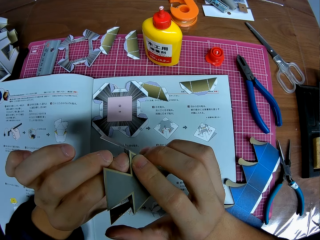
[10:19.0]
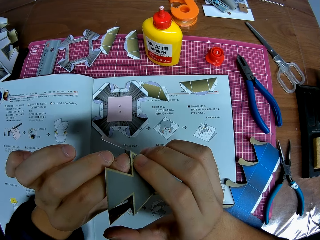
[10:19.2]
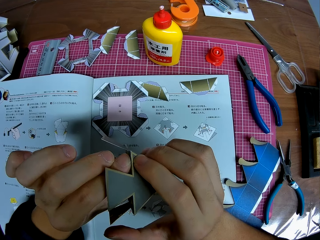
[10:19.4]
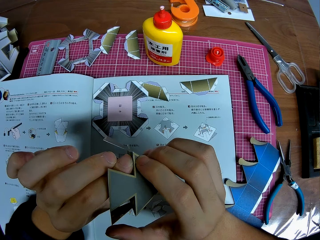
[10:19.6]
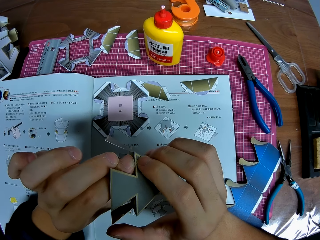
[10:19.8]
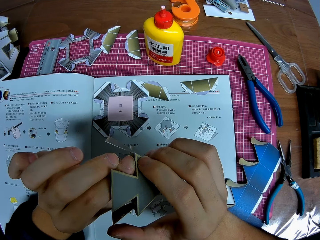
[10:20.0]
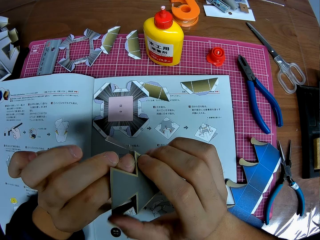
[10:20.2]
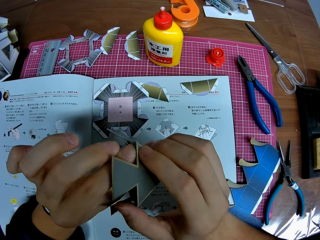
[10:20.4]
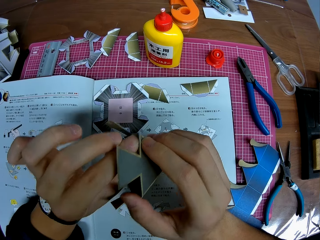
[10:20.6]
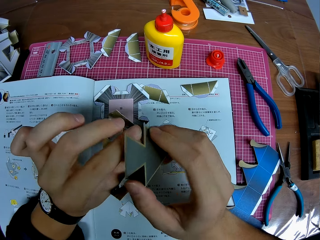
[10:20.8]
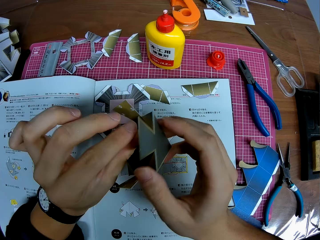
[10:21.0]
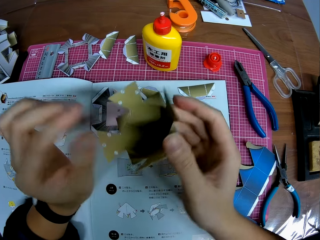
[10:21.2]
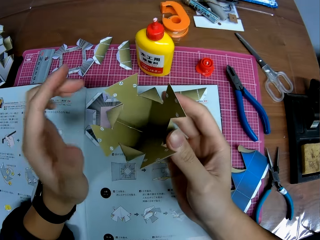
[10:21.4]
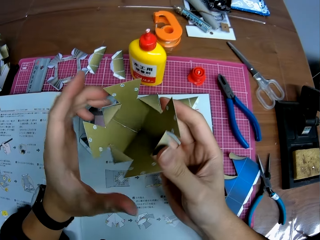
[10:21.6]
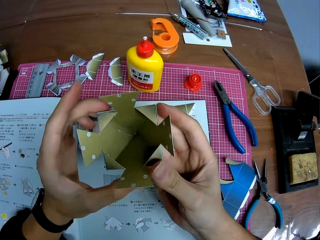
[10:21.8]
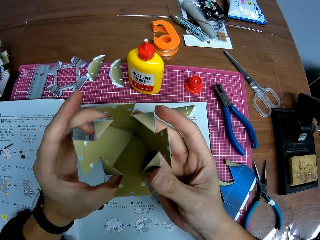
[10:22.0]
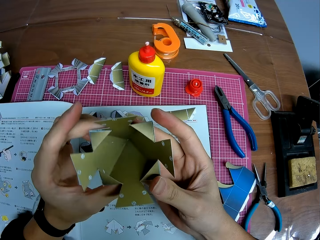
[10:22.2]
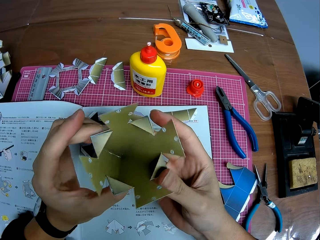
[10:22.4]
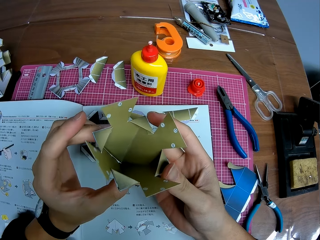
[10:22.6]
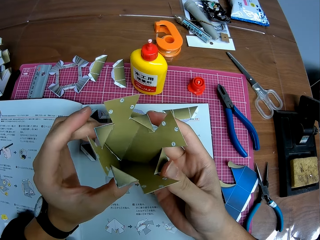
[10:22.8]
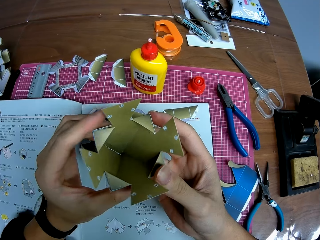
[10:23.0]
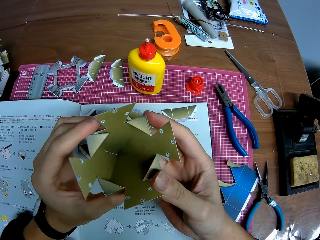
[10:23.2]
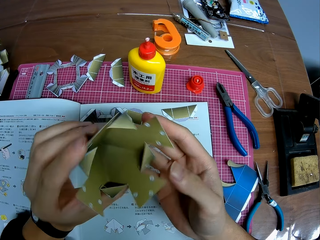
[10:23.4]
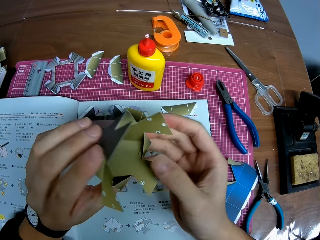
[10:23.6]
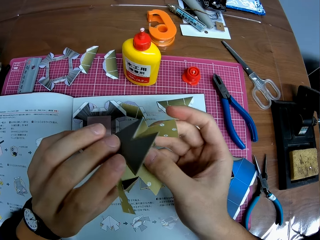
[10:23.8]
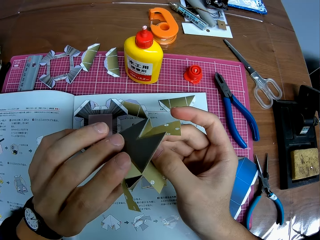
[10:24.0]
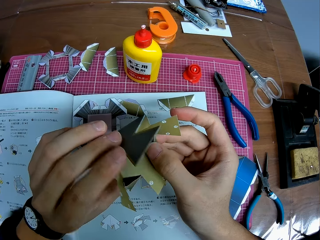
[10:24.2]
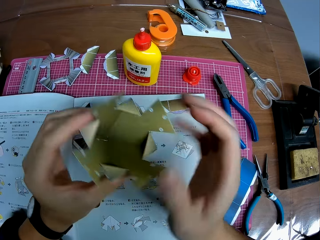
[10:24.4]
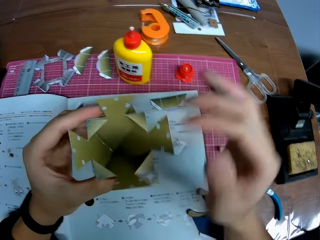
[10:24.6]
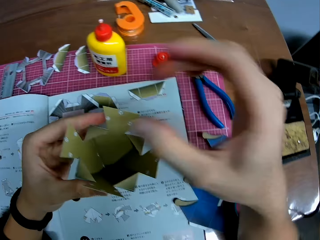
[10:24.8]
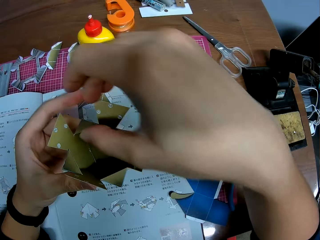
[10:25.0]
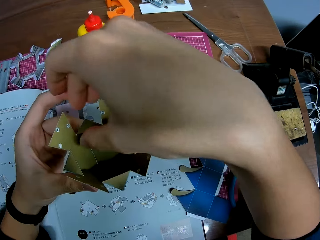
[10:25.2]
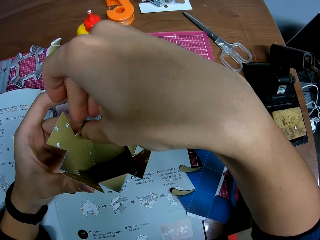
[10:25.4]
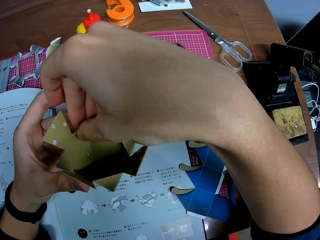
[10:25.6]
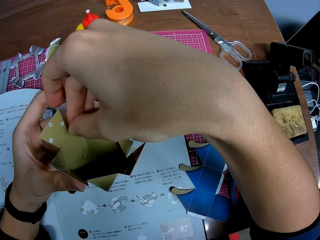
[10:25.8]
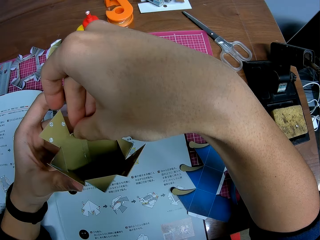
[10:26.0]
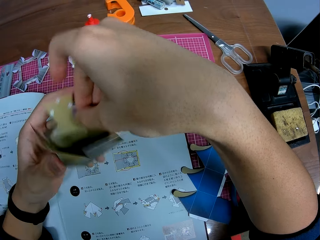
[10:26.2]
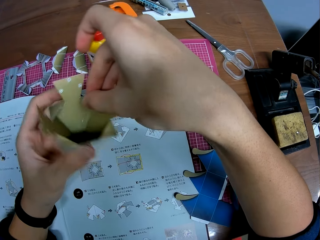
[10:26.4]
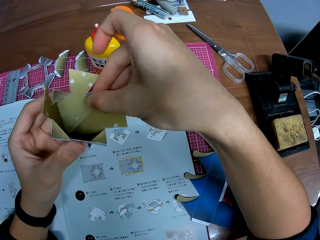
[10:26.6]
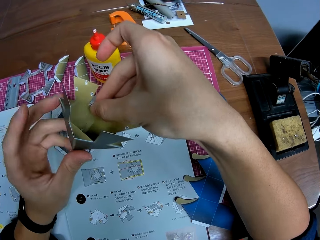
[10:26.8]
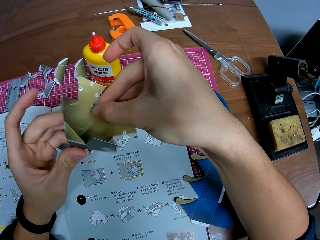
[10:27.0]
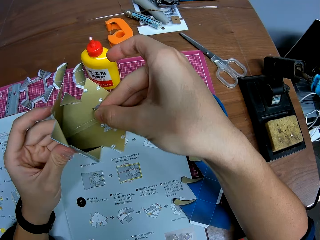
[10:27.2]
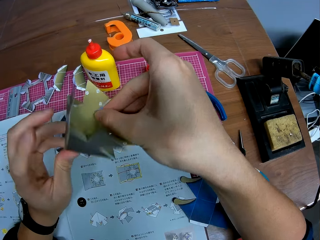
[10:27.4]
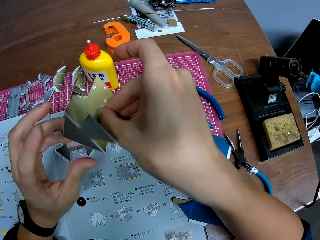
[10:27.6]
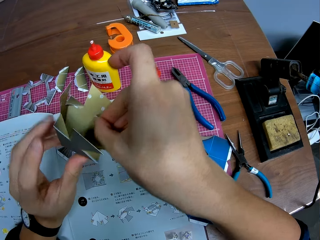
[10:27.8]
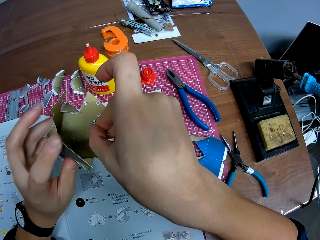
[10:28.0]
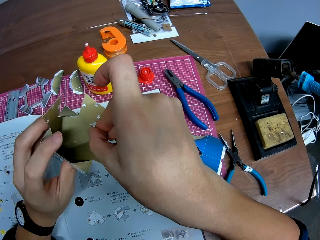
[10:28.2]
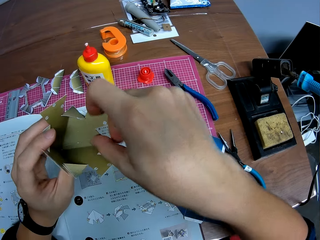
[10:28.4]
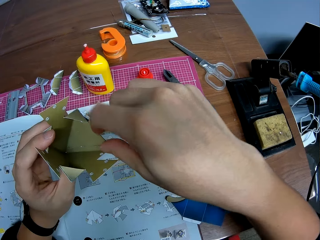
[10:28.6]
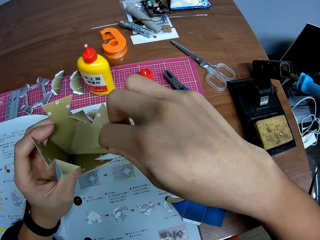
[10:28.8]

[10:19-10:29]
The camera wearer holds the glued parts together. They stare at the modelled paper. They model the paper.

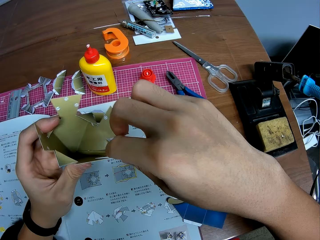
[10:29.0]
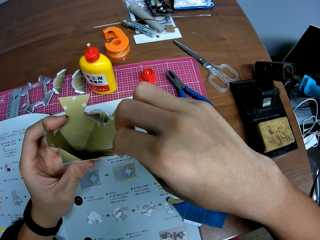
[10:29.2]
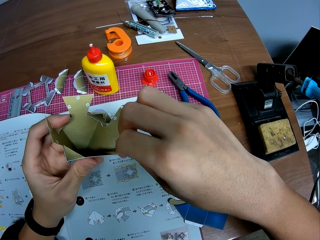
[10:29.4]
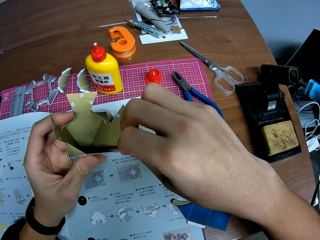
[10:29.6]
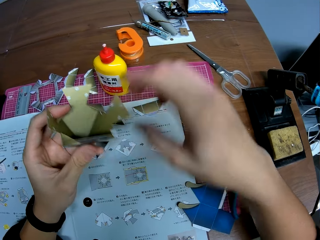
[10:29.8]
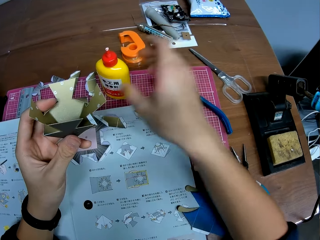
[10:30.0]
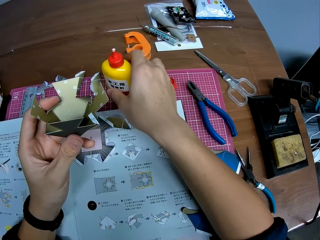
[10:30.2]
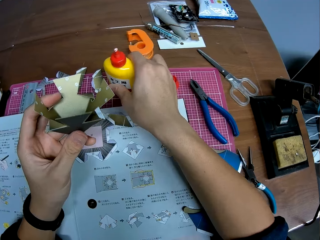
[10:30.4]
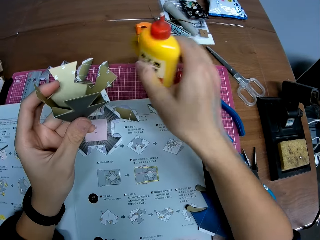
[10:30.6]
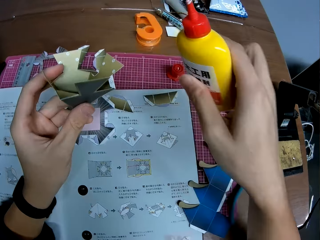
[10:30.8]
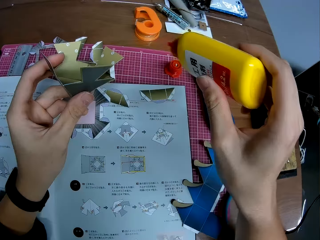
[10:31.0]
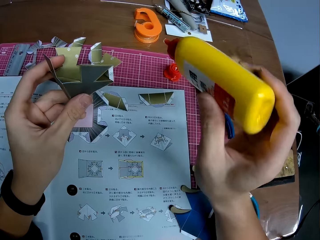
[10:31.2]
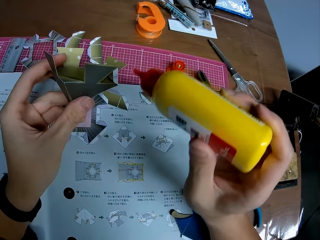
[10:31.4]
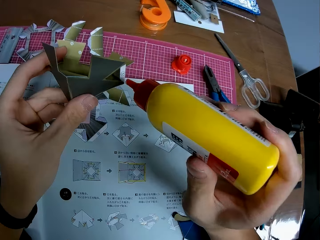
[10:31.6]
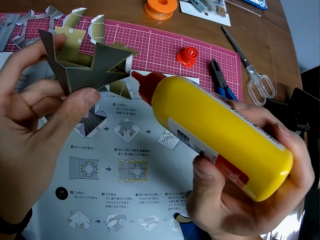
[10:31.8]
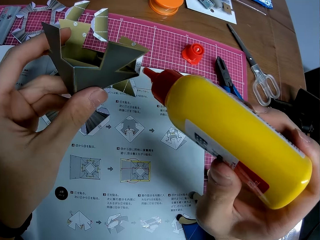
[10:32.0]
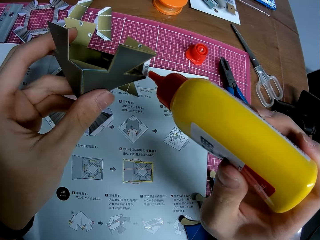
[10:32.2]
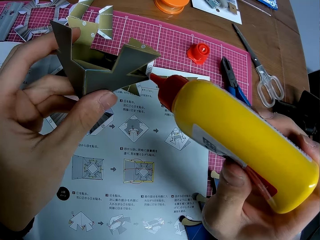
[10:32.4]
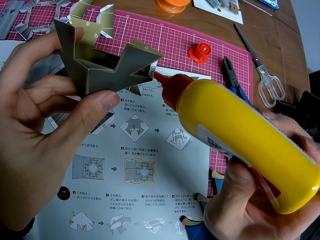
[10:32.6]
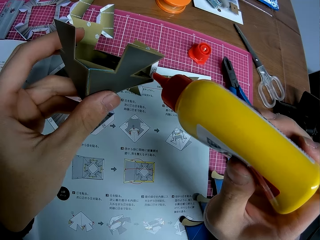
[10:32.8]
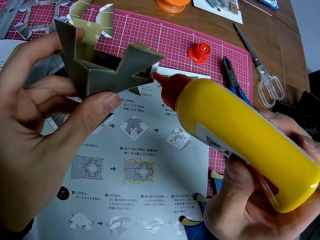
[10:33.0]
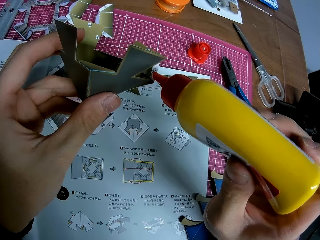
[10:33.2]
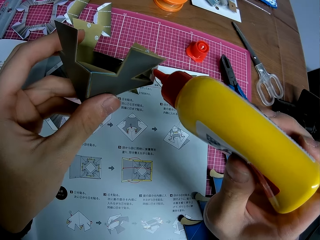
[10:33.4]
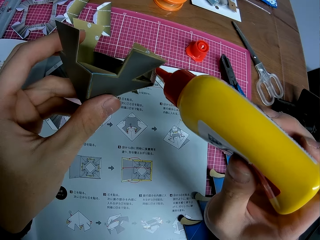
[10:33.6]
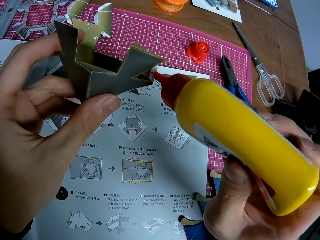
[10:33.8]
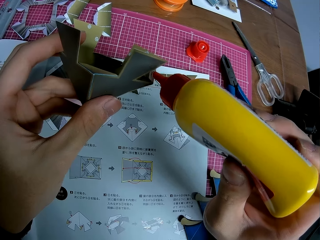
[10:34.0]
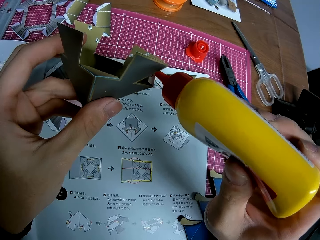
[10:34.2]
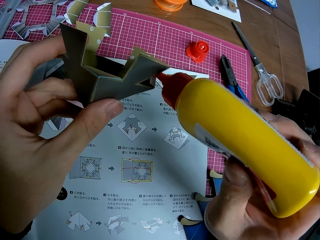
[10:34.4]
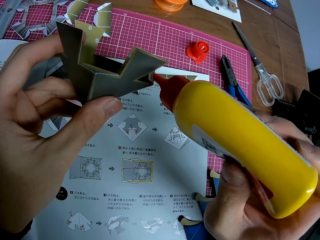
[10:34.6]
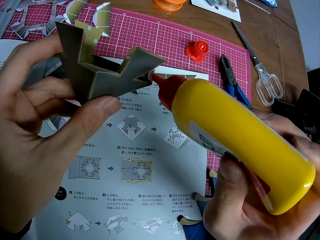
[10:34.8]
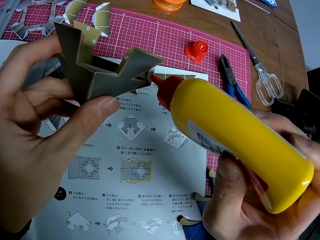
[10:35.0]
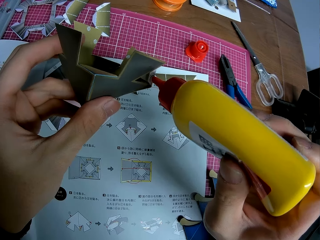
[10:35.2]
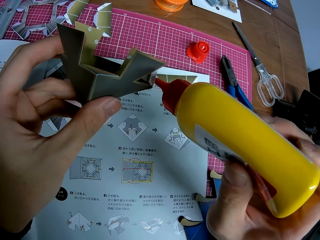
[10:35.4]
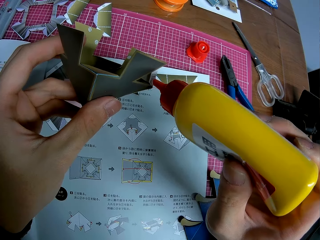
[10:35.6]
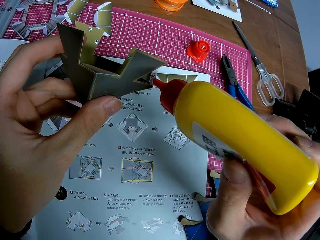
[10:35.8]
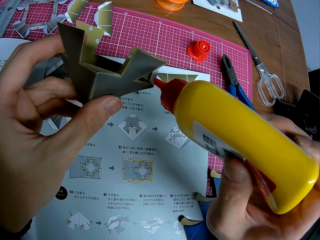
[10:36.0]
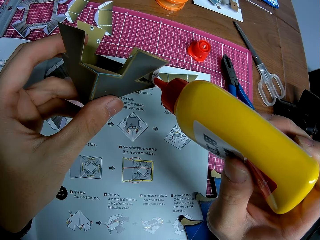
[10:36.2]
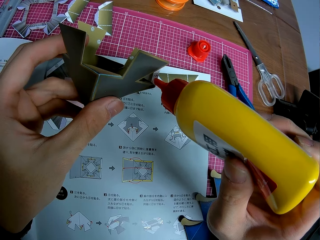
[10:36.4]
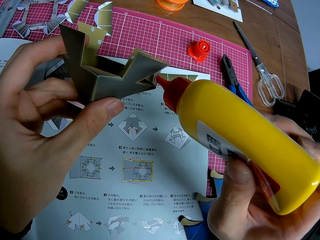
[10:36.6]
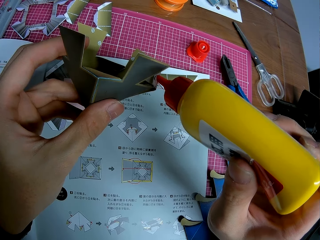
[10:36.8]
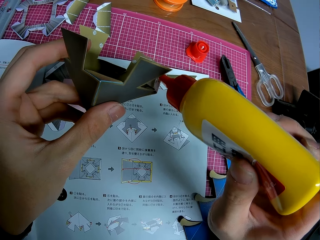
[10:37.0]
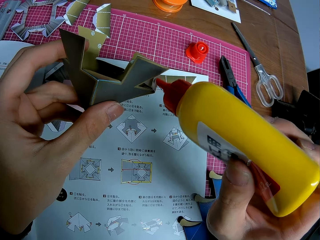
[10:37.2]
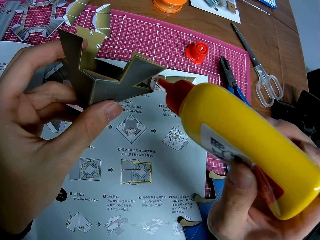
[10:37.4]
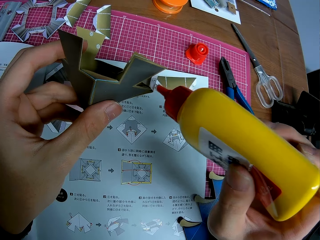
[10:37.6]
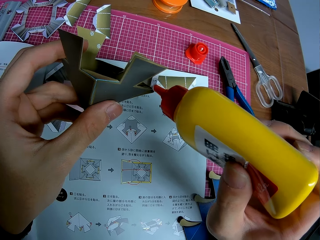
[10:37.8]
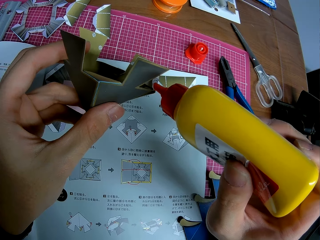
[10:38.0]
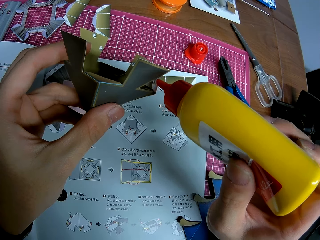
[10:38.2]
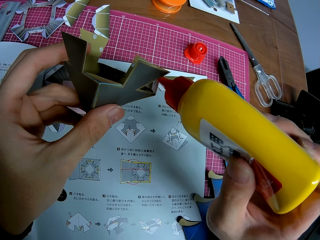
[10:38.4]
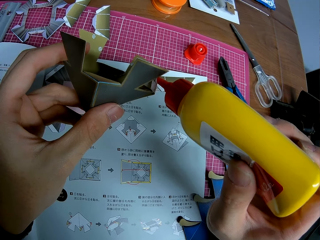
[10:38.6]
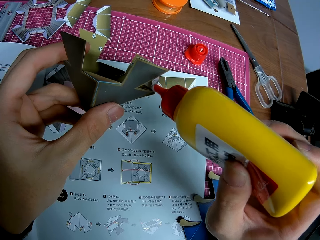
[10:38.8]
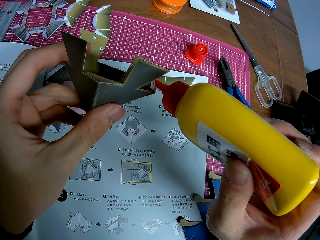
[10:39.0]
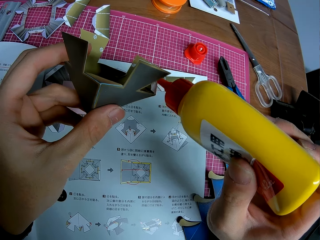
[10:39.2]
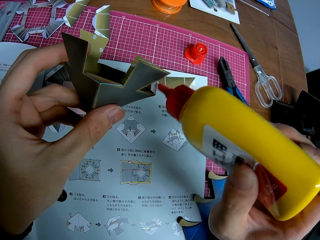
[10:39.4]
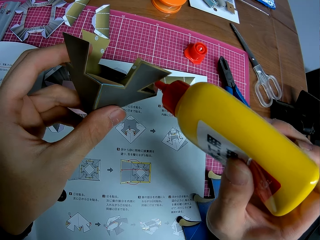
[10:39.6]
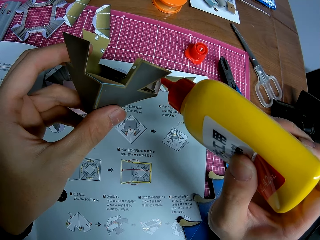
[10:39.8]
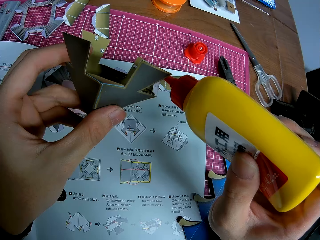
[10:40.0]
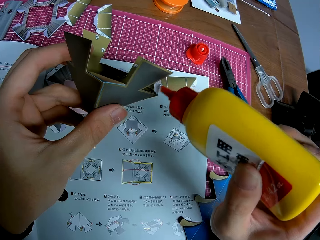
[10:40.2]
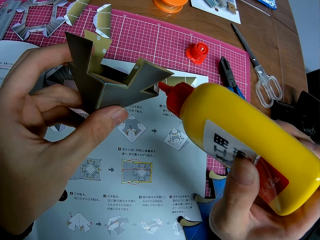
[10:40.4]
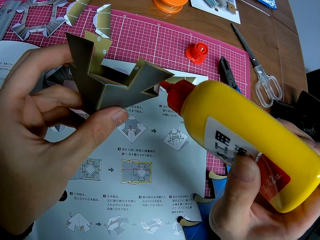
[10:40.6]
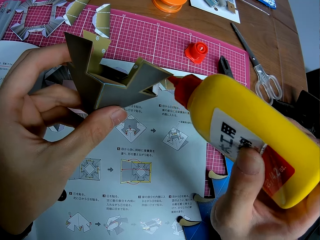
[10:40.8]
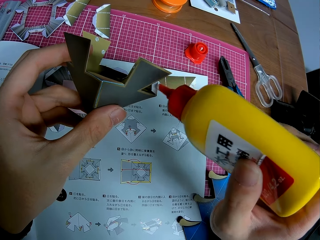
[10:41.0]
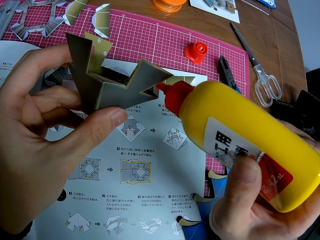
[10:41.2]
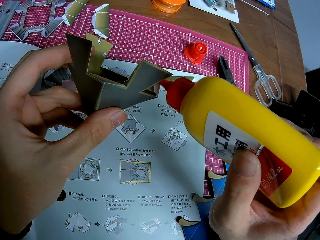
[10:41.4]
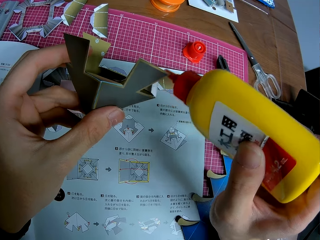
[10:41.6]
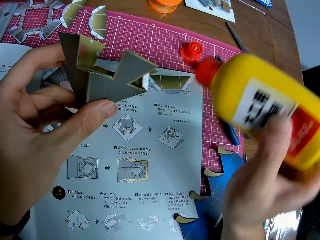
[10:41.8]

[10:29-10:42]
The camera wearer picks a glue gum bottle from the table. They apply the glue to a side of the craft.
